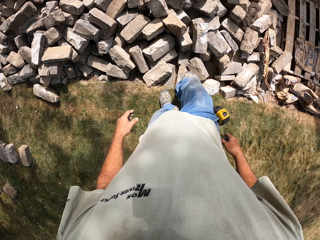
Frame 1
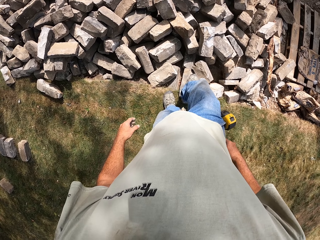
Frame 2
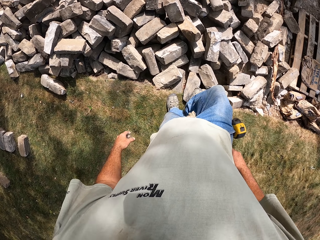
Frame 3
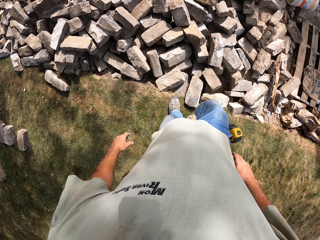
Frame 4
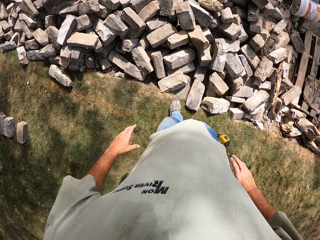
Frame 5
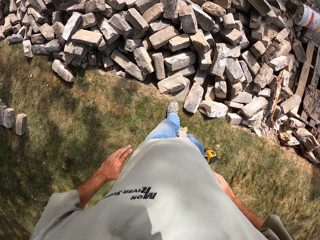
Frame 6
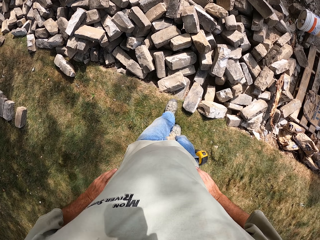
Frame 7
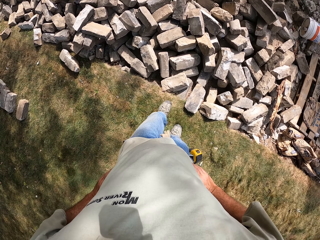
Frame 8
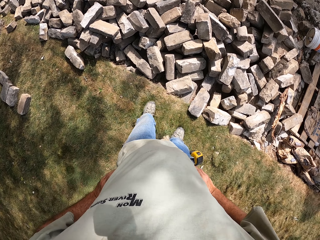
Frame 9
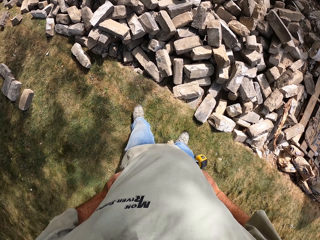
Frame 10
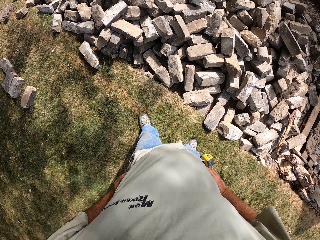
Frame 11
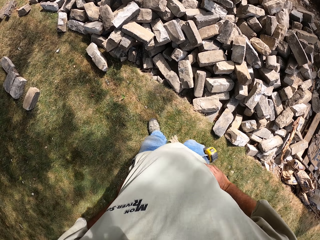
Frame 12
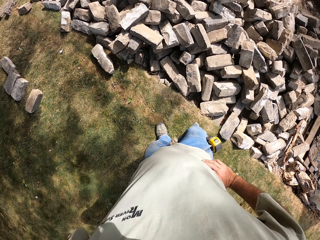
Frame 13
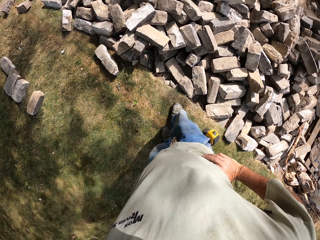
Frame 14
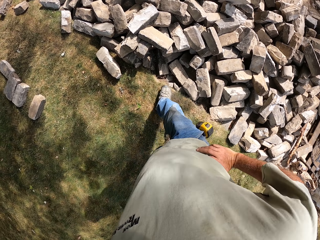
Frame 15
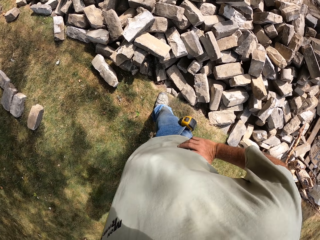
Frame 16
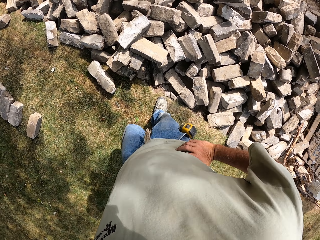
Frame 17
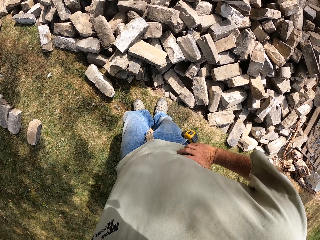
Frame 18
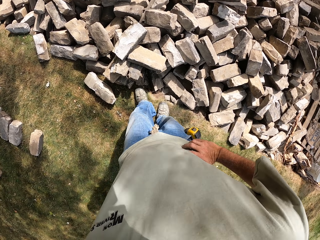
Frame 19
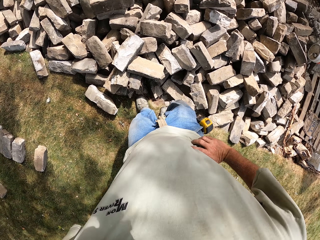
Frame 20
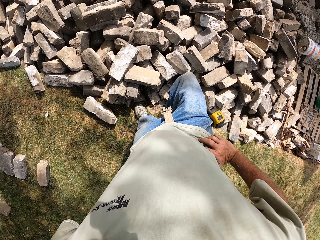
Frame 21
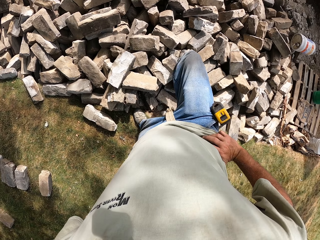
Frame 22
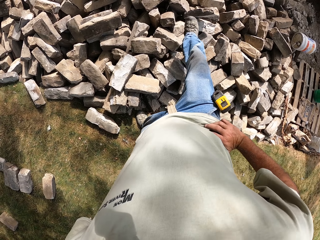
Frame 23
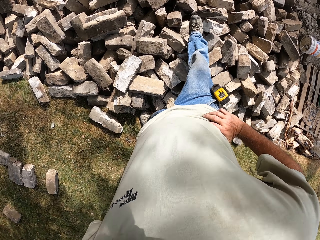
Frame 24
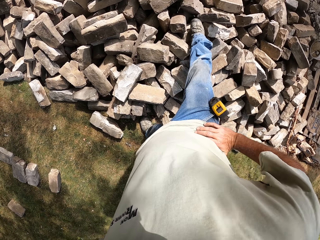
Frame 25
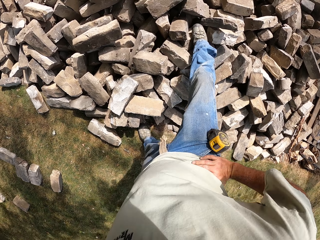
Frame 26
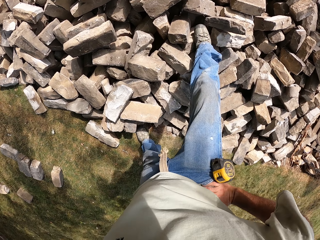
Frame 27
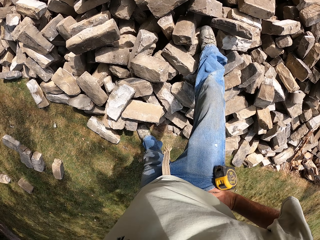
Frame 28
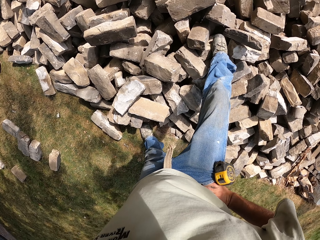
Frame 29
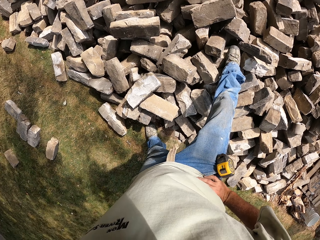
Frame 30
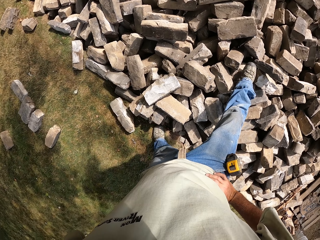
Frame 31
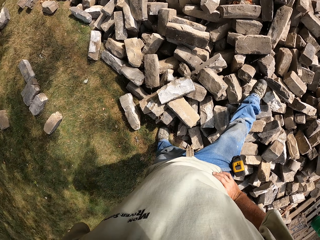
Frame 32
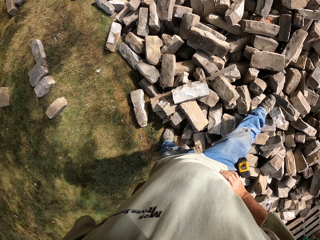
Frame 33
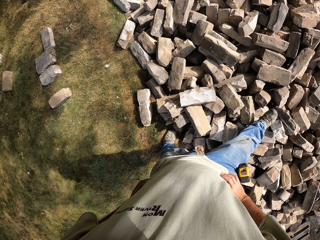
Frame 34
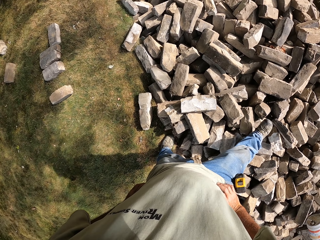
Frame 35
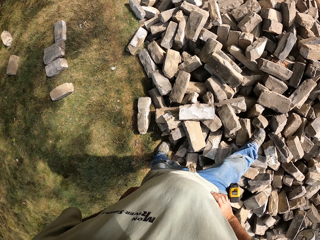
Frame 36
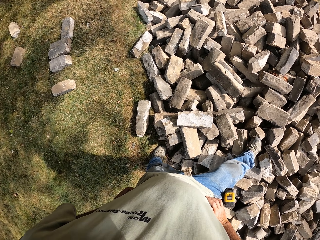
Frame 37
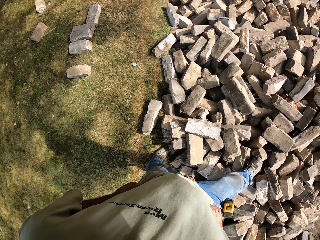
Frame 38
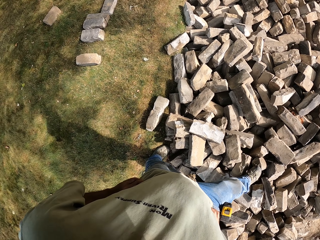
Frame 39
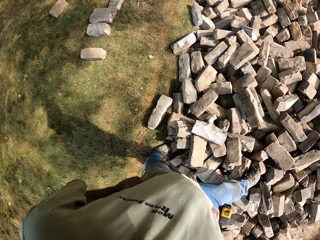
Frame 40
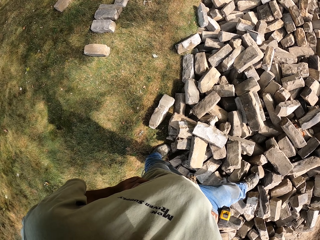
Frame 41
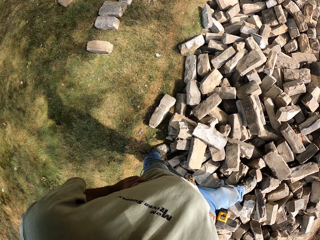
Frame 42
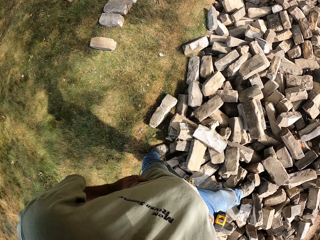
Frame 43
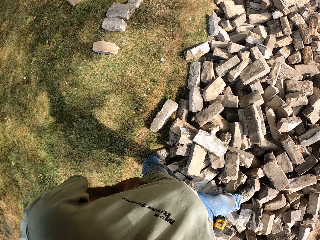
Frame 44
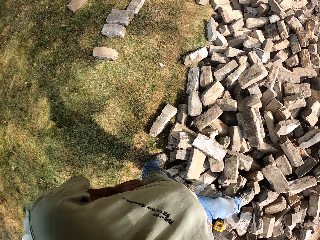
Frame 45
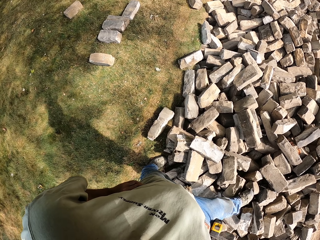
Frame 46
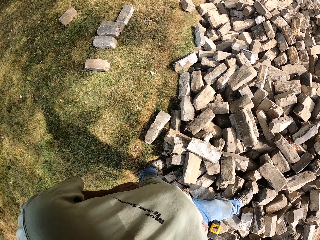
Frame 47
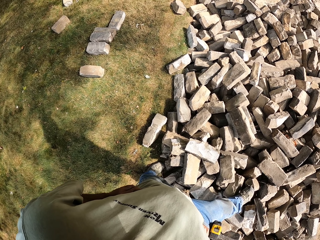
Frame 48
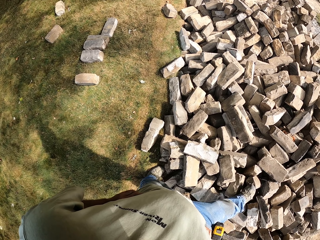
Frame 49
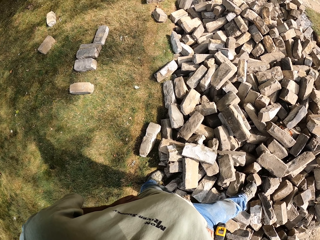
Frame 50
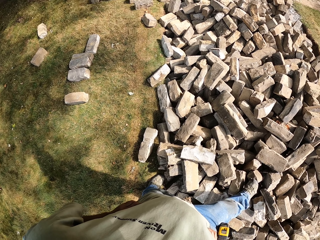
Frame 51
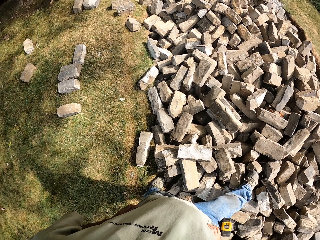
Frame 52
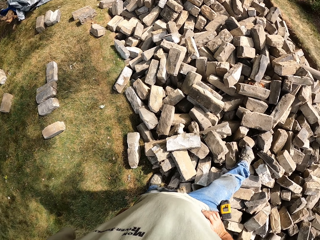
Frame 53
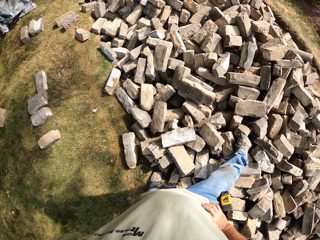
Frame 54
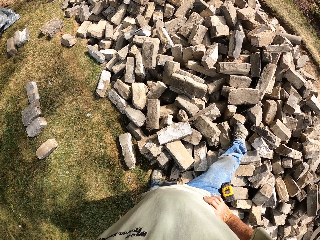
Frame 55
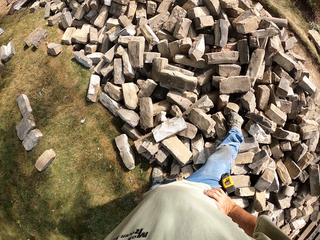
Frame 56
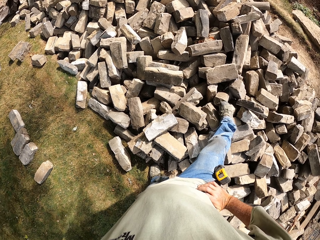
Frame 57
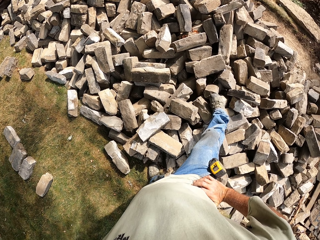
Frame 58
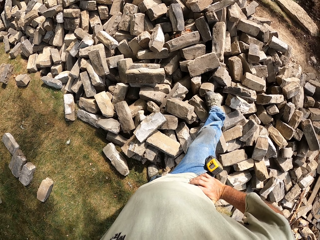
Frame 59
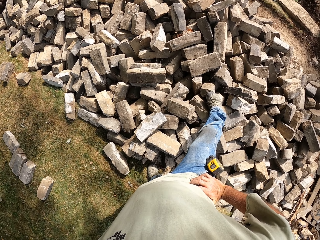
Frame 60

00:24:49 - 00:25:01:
The camera wearer turns around the construction site.

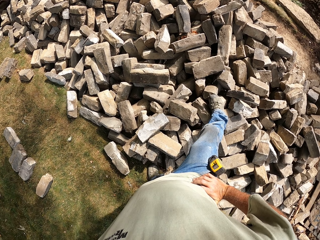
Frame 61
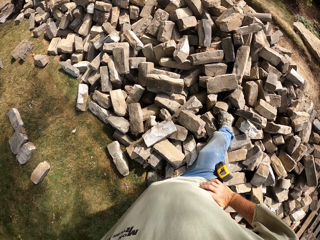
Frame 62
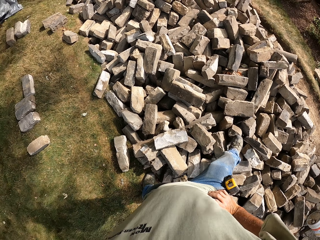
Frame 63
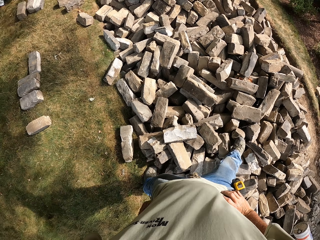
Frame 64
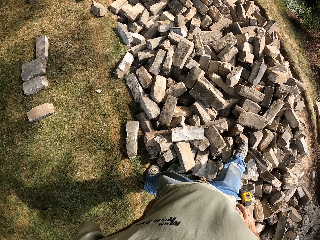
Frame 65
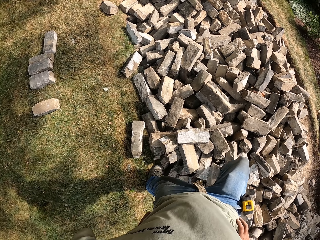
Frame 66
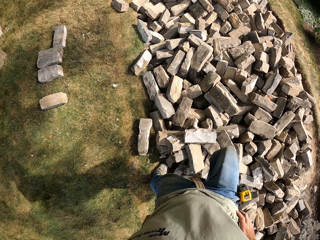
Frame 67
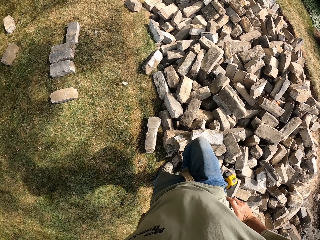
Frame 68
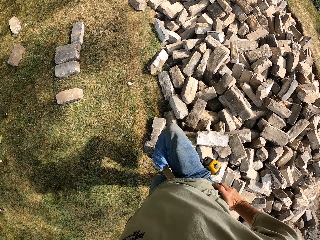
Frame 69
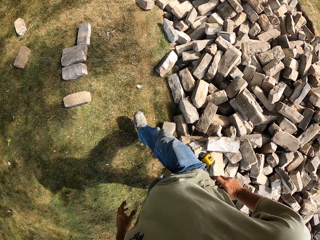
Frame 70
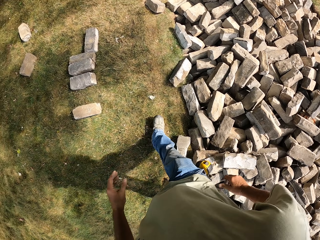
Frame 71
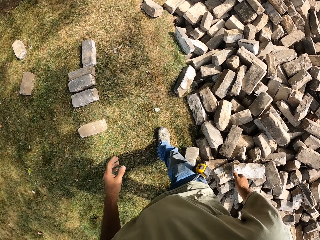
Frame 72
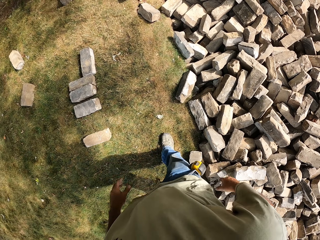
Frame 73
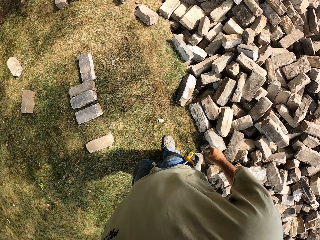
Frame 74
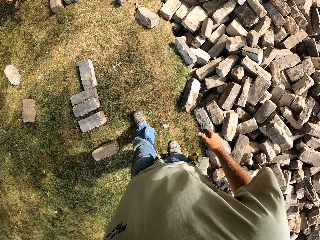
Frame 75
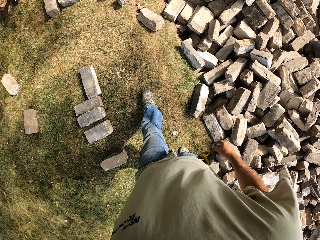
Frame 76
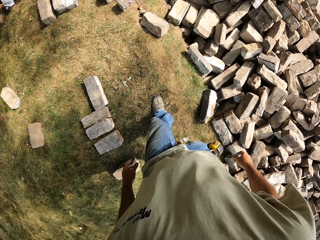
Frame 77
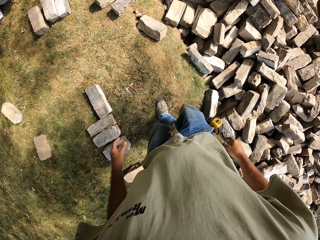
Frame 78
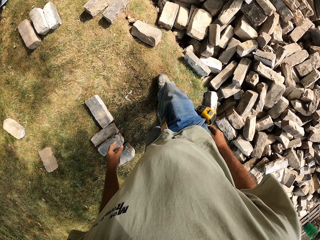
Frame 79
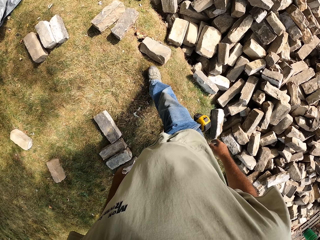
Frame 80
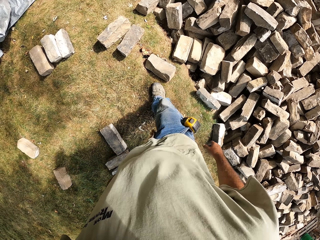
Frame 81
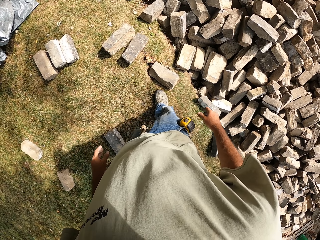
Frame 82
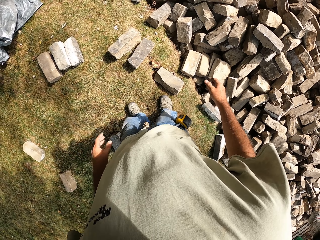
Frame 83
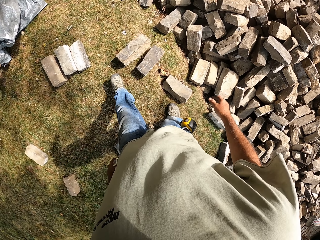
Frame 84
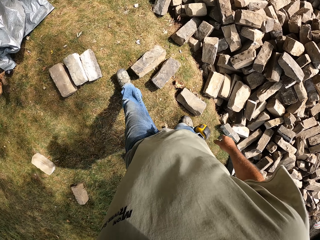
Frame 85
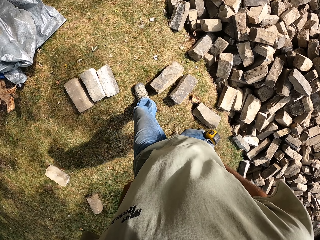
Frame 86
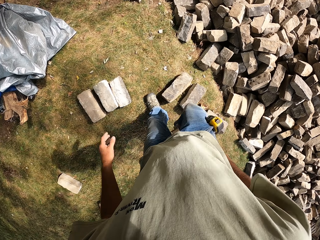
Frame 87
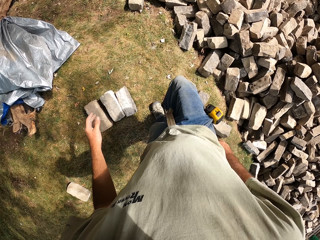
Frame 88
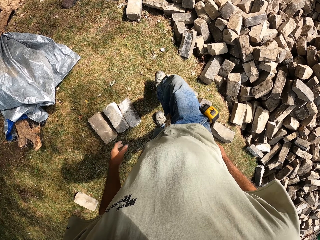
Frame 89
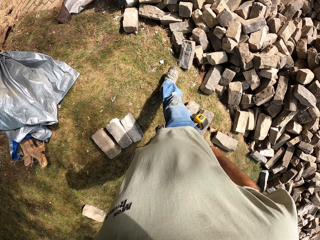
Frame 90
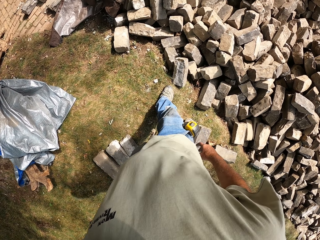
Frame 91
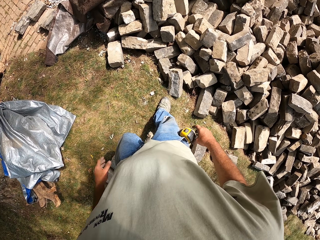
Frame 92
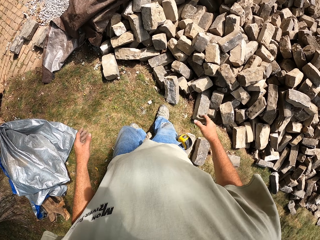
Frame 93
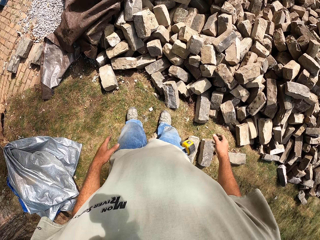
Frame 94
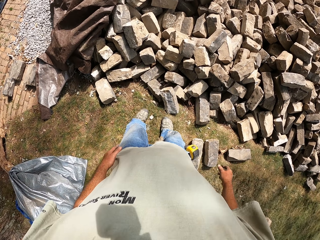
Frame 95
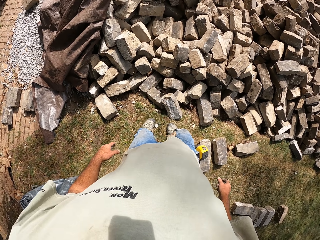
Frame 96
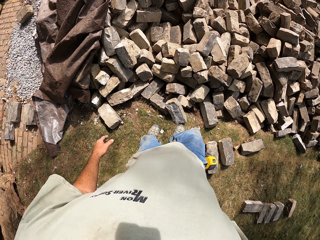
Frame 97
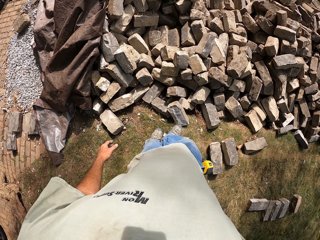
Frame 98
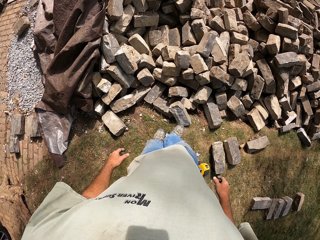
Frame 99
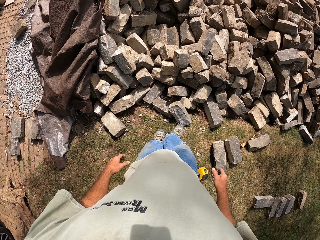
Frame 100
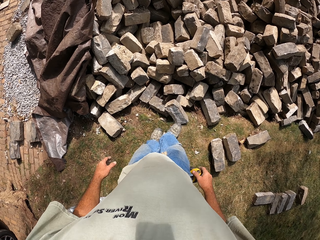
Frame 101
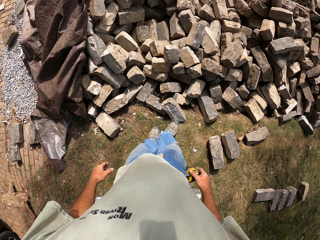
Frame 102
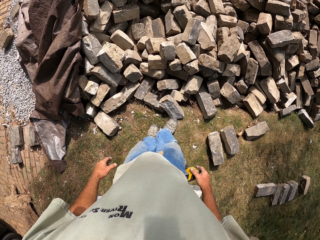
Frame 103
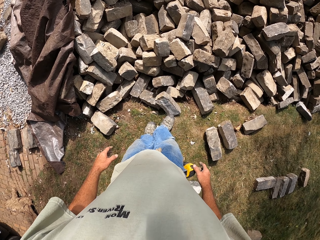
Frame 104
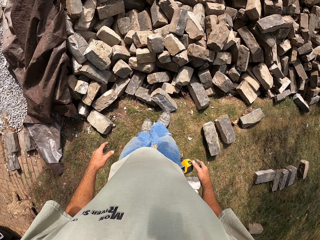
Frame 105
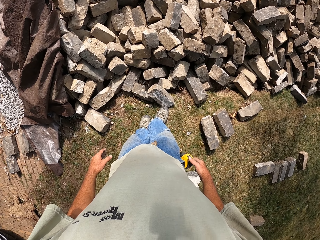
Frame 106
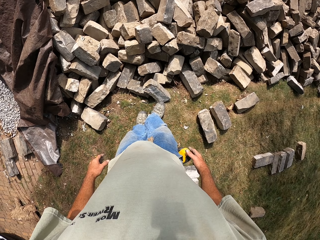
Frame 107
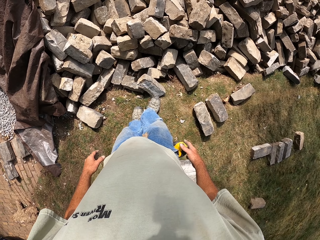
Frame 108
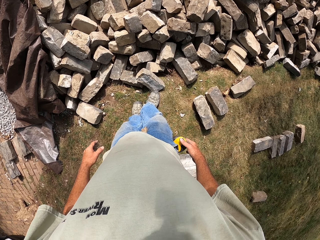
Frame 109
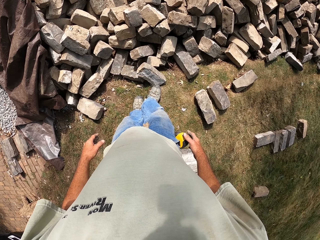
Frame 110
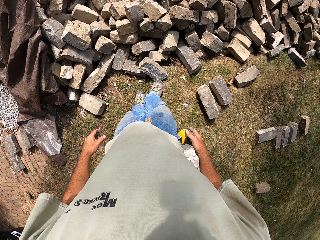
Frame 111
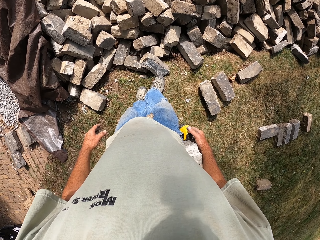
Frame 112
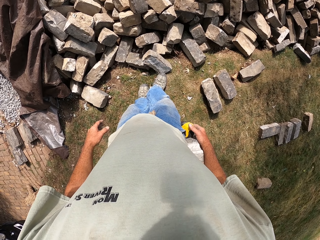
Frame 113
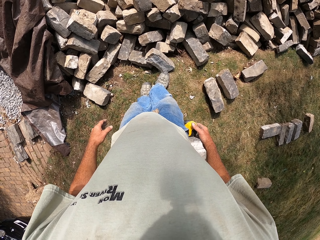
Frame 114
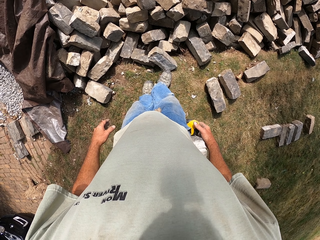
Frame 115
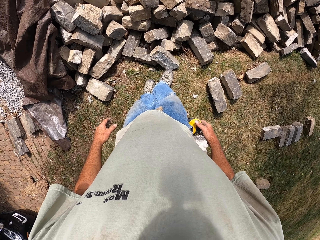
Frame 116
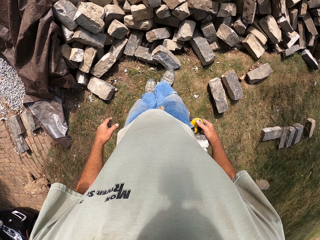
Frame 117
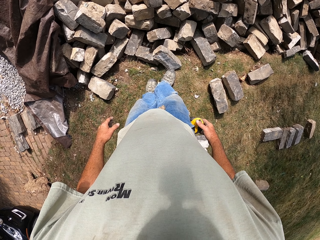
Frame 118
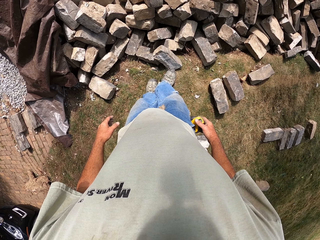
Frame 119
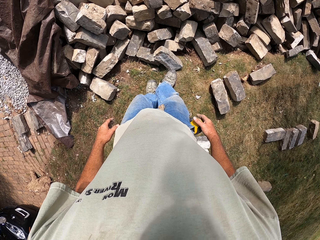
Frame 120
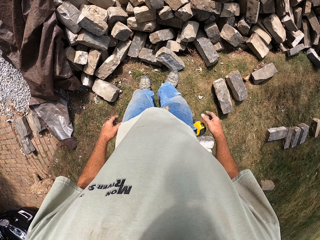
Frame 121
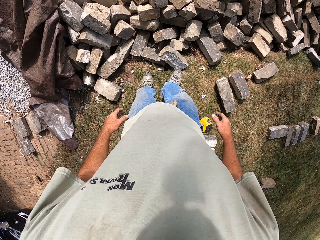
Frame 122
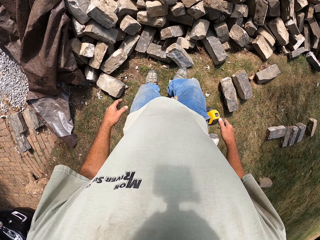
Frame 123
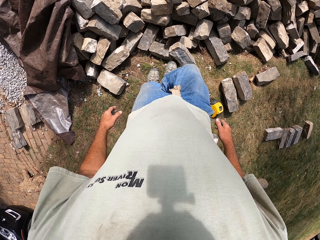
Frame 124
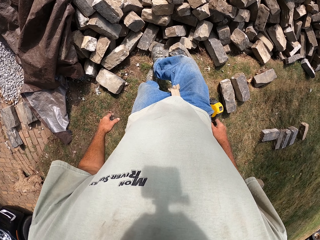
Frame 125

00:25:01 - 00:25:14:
The camera wearer walks around the construction site.
